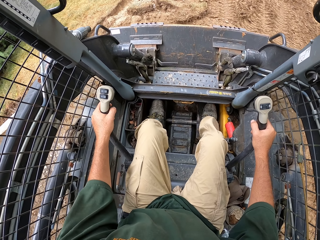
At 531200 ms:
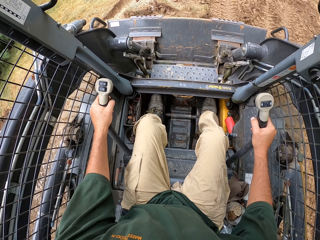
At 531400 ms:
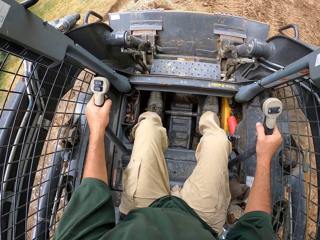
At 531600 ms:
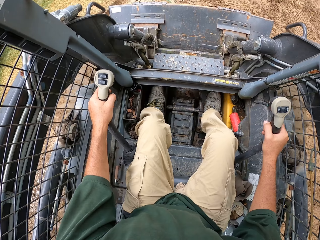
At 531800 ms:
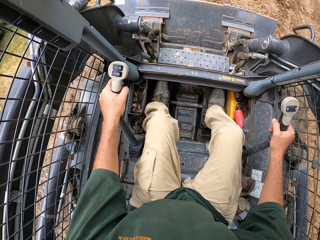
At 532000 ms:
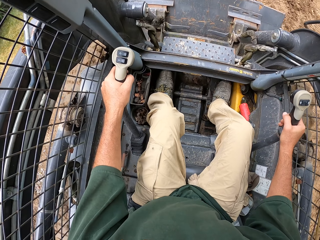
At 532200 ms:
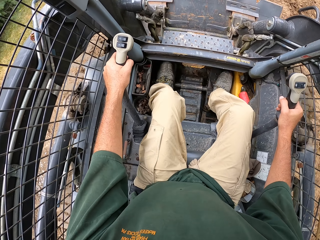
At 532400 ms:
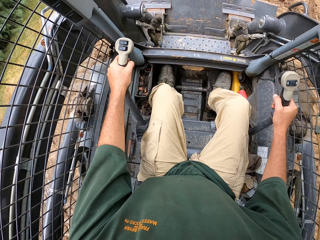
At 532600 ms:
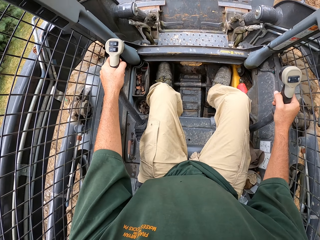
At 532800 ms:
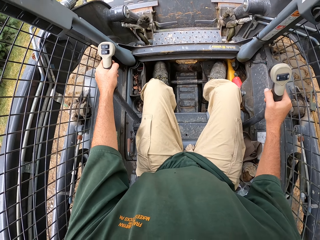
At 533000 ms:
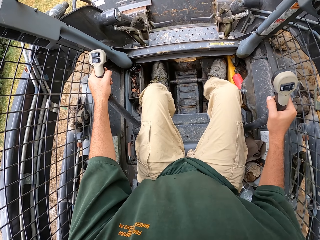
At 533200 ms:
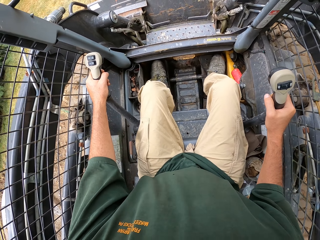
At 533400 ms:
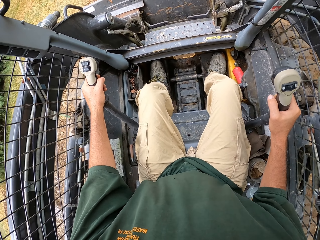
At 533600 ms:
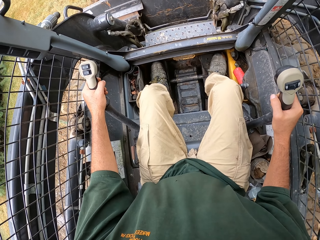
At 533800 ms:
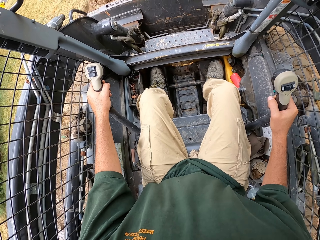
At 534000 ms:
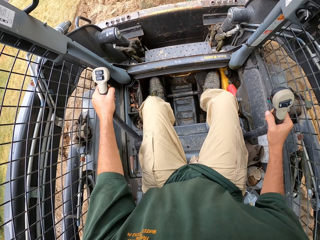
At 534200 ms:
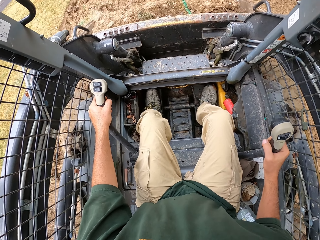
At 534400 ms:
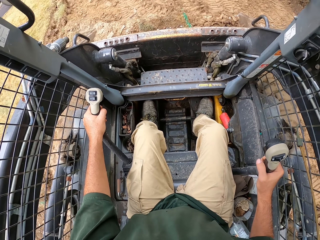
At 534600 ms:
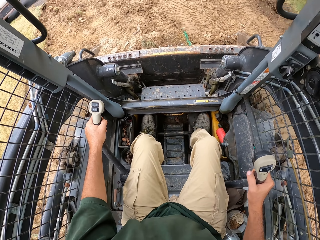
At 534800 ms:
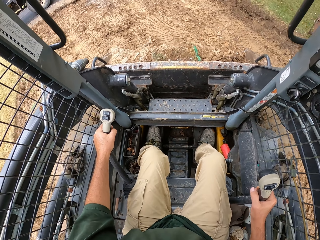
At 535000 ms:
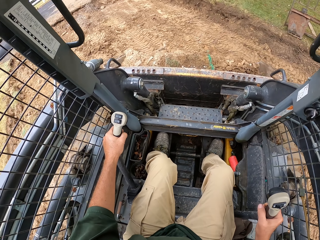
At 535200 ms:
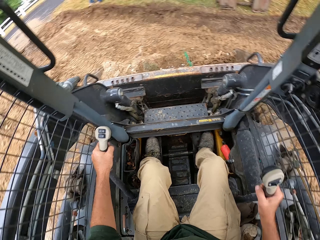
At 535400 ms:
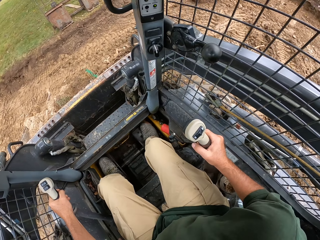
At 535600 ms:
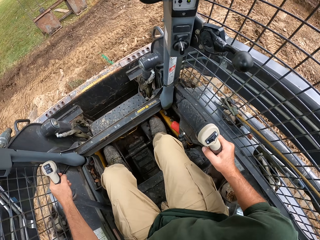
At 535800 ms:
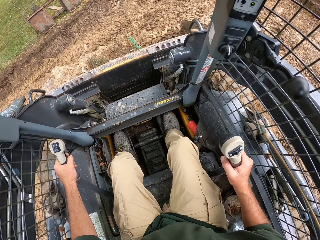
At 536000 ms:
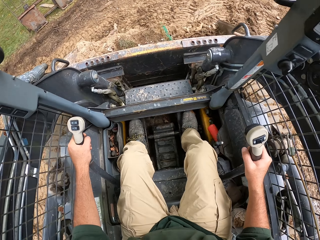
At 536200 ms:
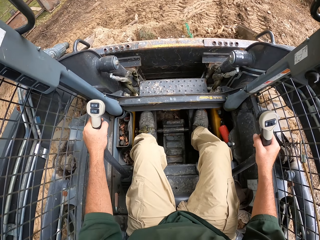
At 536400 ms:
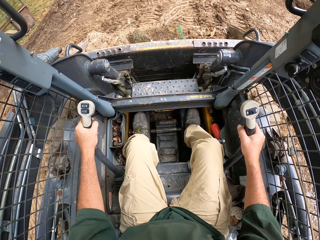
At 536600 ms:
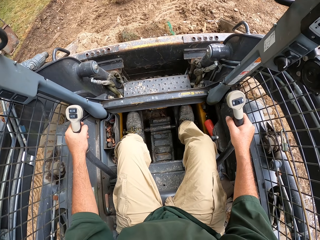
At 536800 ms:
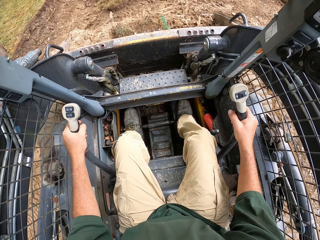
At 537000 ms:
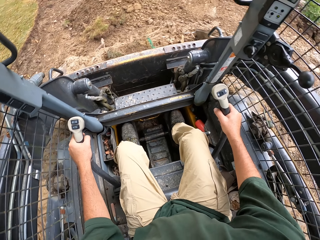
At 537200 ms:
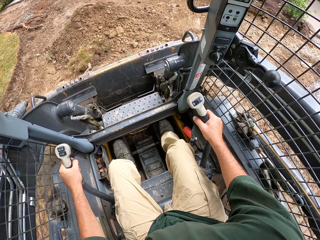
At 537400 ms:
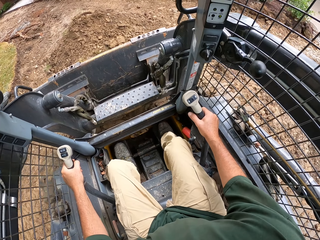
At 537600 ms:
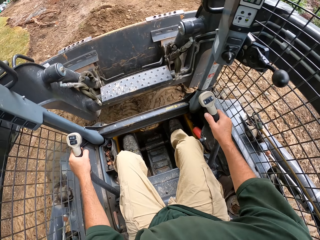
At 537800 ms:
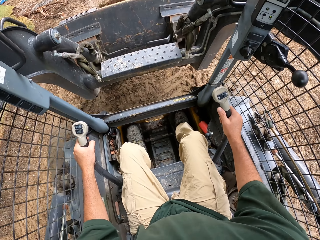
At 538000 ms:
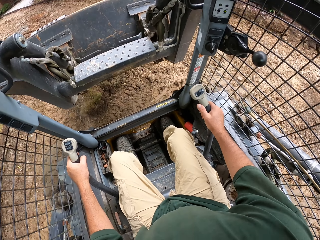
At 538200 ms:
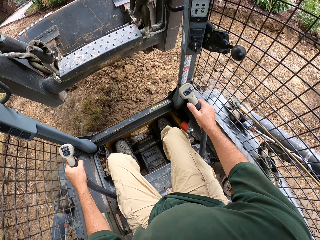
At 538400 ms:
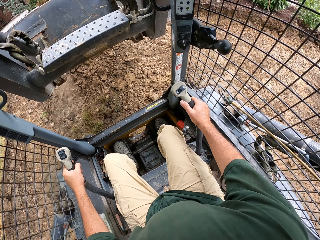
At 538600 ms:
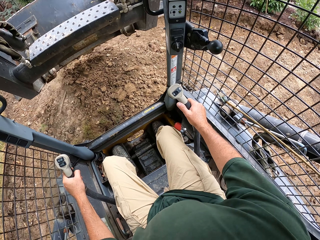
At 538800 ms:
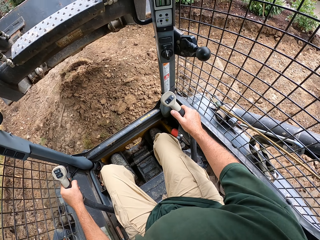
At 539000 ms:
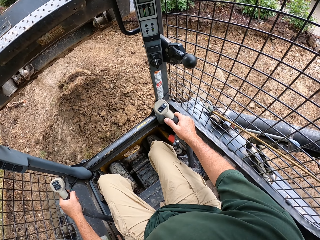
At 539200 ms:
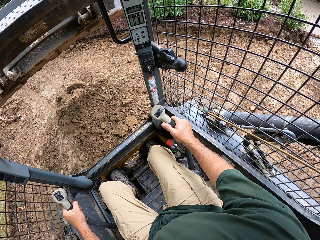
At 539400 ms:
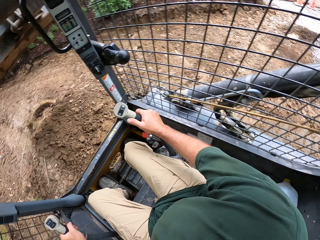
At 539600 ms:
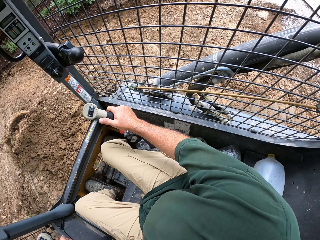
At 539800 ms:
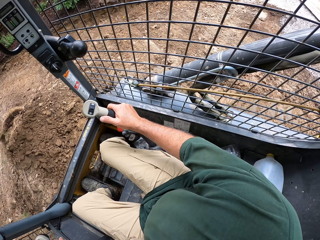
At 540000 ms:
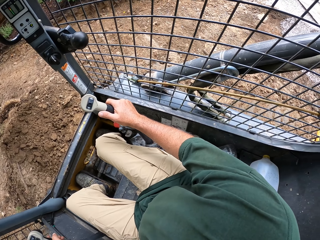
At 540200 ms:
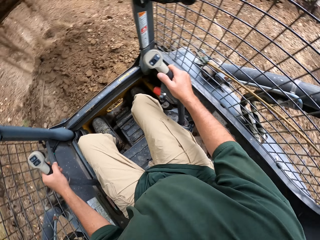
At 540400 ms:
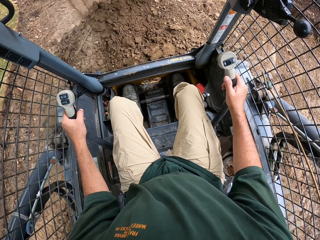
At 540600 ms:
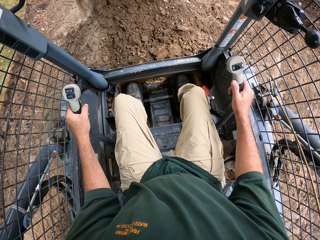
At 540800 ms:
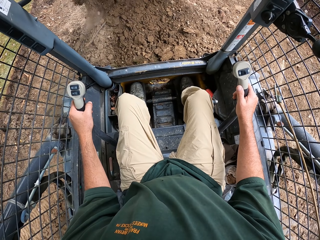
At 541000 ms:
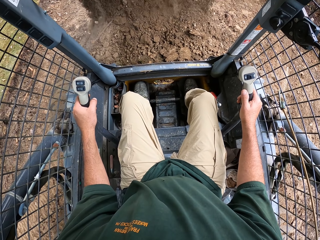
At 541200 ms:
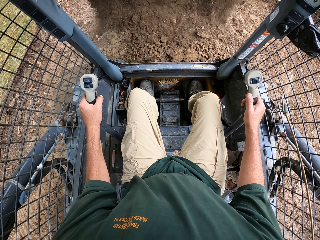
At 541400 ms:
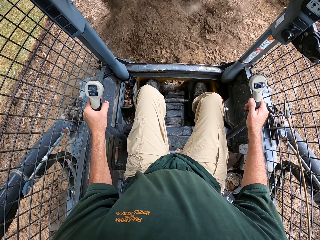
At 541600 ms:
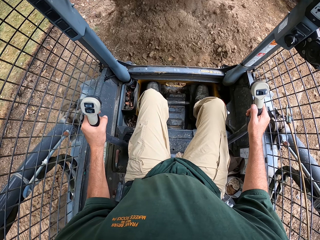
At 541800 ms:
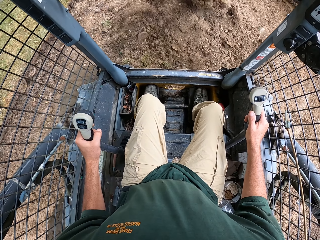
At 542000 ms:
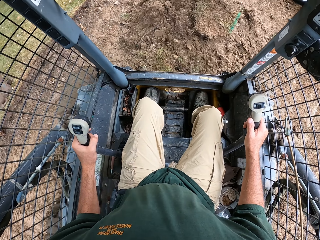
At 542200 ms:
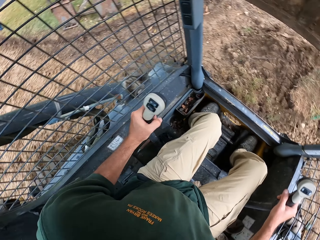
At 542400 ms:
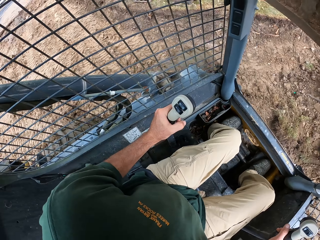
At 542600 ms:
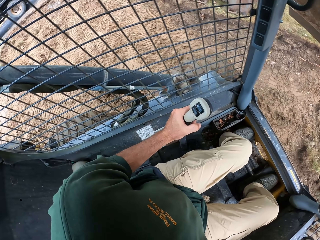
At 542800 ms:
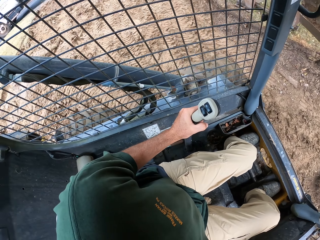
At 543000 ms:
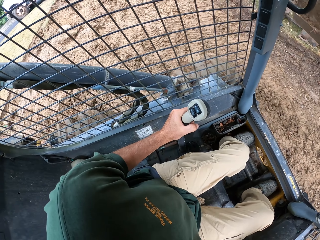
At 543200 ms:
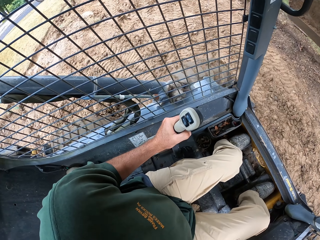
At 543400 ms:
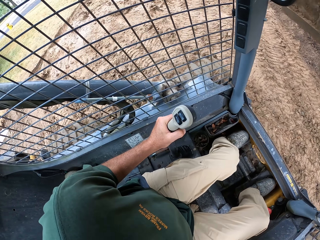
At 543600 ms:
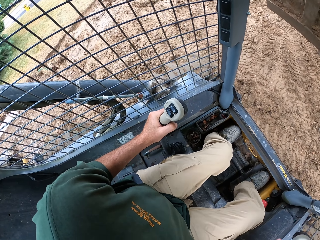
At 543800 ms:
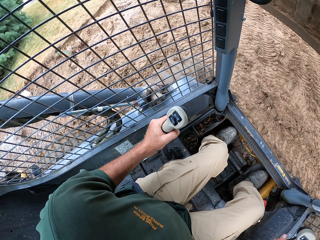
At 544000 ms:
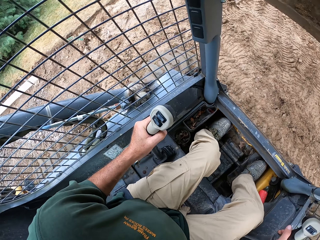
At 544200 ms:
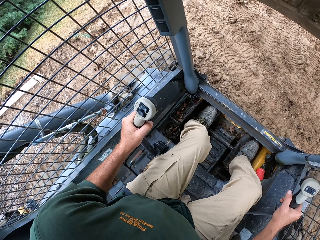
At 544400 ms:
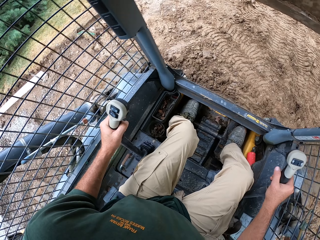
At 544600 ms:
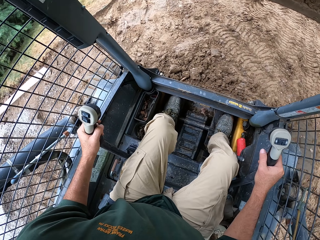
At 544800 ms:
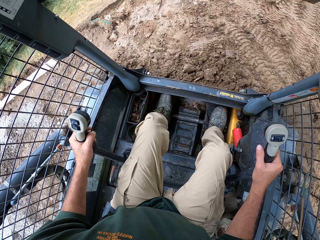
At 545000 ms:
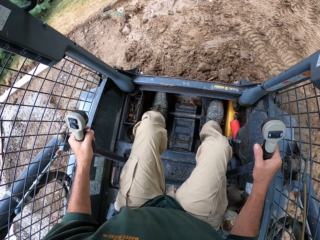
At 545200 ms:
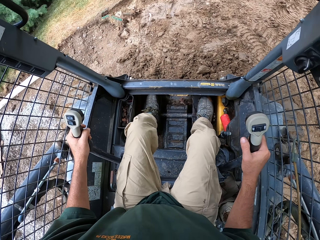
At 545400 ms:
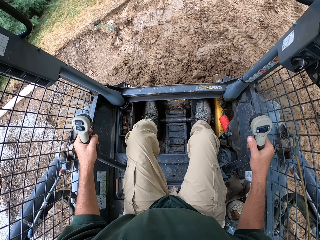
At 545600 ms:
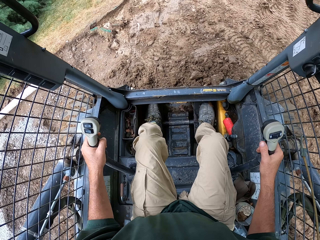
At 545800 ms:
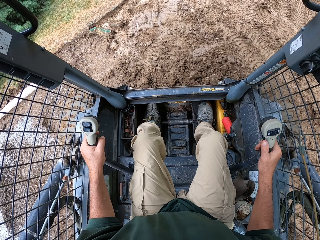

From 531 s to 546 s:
The camera wearer pours the soil on the highway.

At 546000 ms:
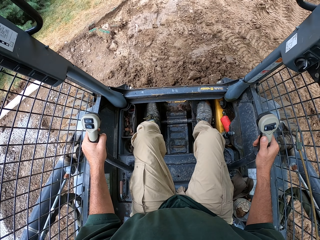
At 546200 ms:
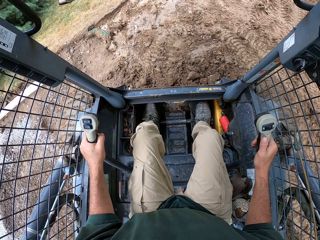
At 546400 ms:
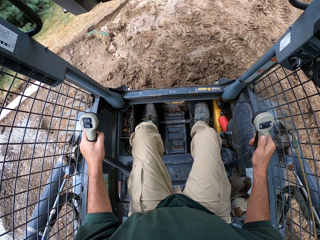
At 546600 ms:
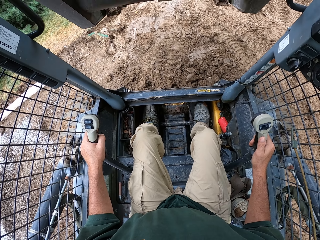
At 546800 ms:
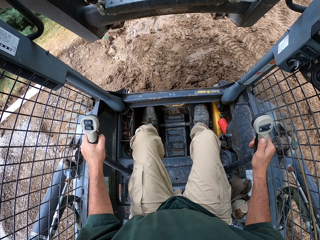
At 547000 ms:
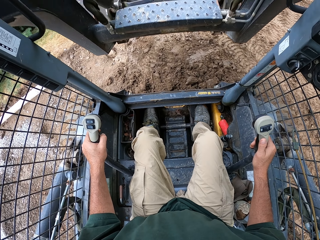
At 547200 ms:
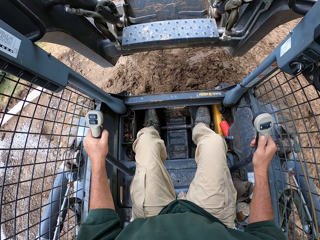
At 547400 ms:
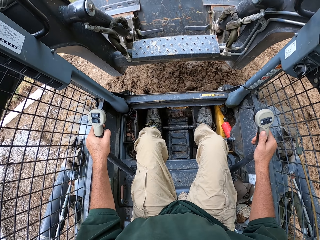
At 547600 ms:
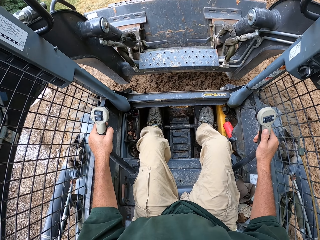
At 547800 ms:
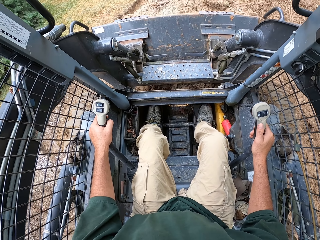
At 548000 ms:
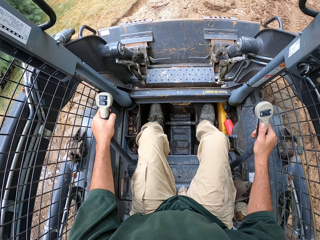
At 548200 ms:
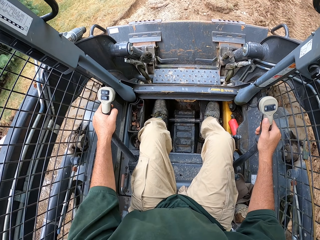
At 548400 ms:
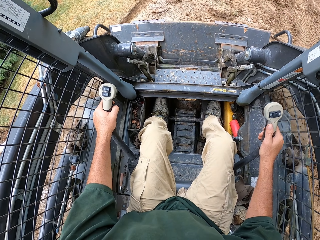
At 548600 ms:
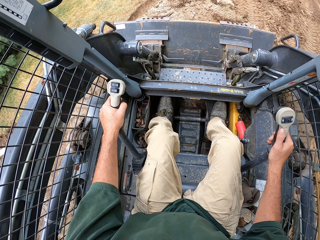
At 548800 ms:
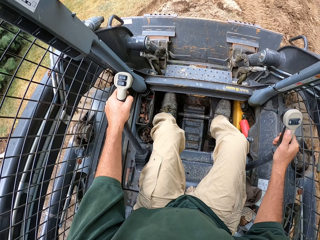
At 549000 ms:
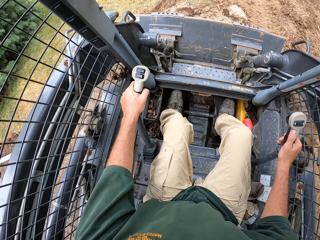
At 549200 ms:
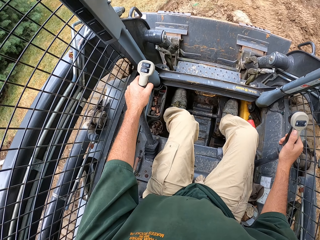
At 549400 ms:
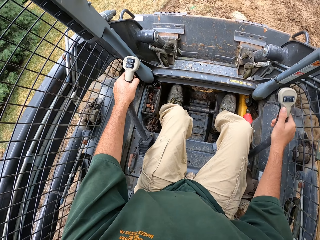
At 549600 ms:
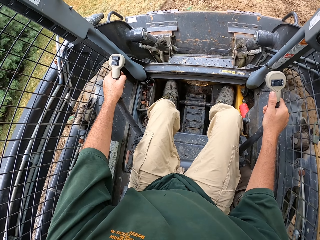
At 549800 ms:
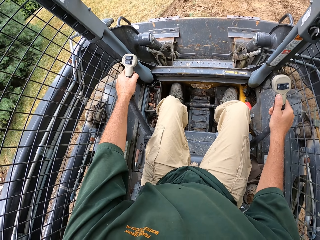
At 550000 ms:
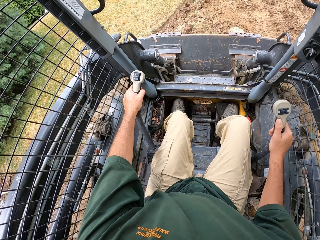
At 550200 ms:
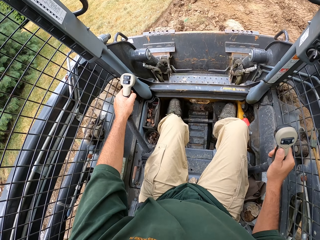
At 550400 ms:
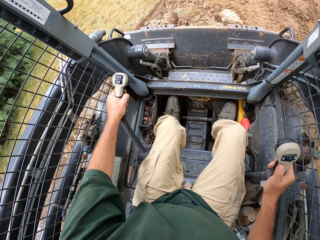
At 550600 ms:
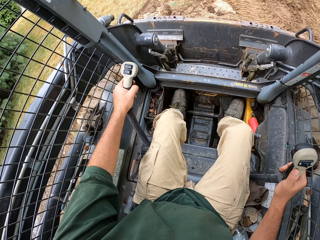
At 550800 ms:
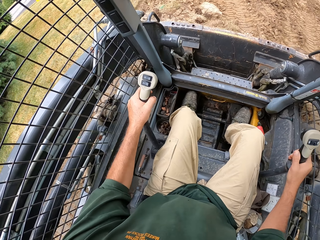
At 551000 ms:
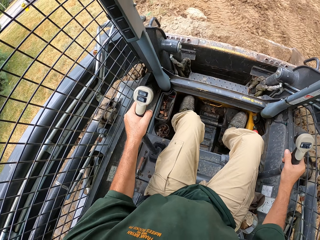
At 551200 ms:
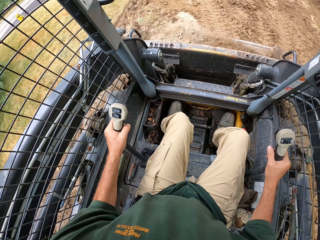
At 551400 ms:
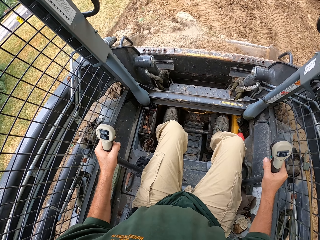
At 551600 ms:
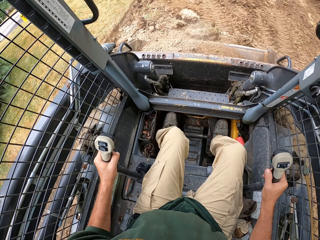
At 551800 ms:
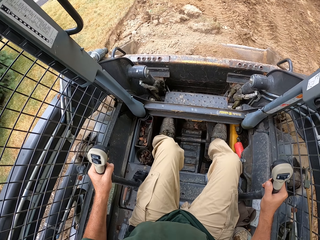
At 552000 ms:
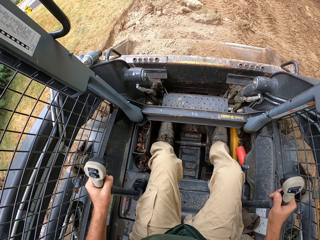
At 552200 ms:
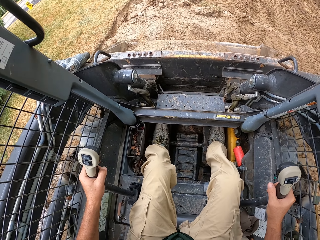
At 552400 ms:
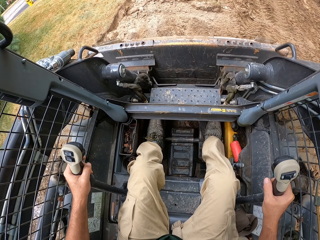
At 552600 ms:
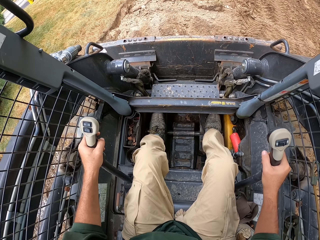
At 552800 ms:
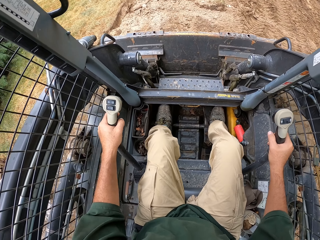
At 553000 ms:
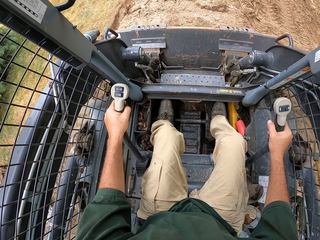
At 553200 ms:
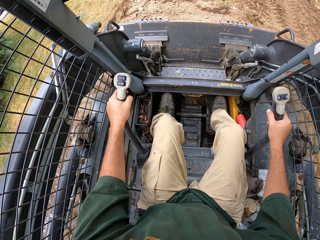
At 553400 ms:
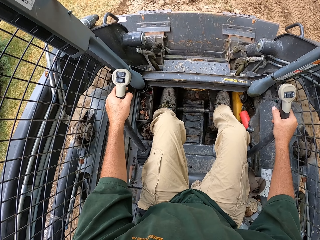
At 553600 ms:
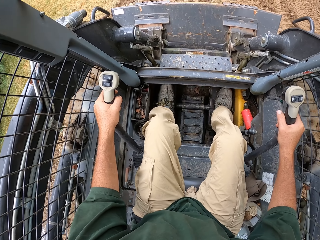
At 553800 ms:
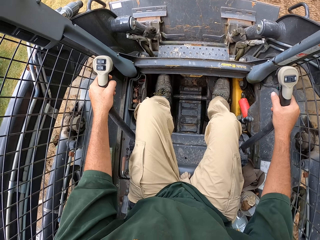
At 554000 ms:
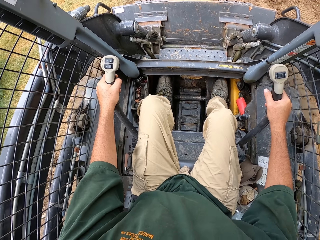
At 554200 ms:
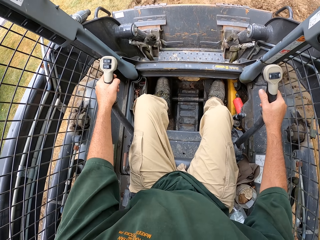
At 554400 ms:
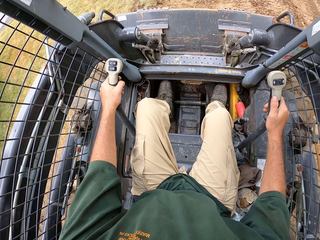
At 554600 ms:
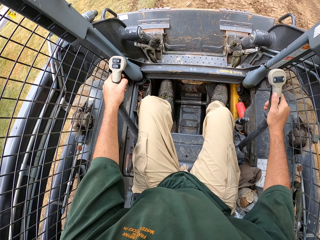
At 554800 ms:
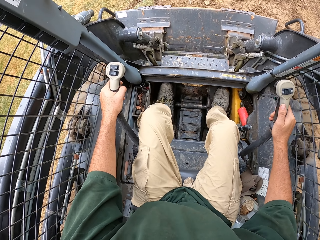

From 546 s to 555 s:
The camera wearer scoops sand.
